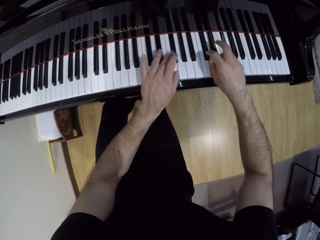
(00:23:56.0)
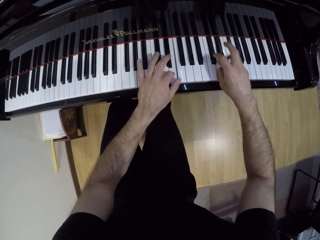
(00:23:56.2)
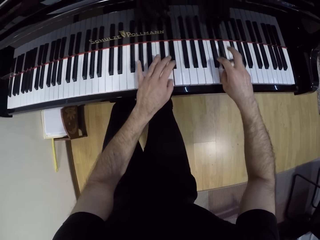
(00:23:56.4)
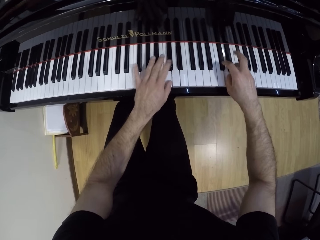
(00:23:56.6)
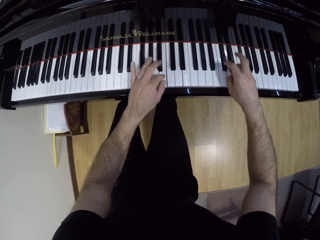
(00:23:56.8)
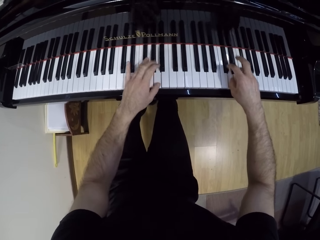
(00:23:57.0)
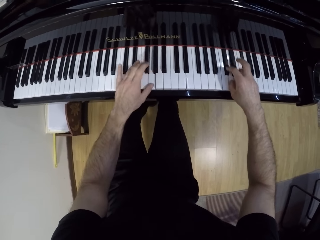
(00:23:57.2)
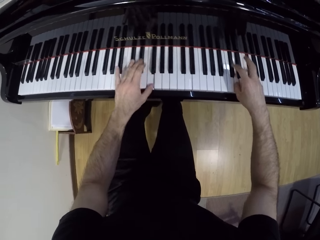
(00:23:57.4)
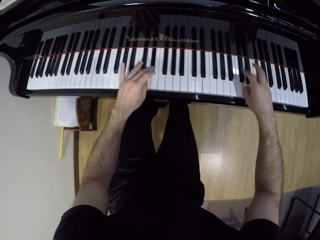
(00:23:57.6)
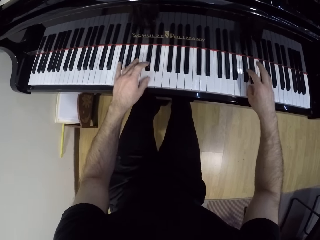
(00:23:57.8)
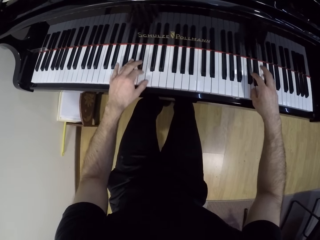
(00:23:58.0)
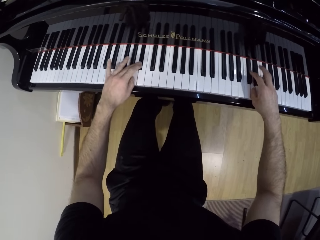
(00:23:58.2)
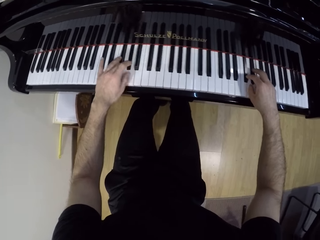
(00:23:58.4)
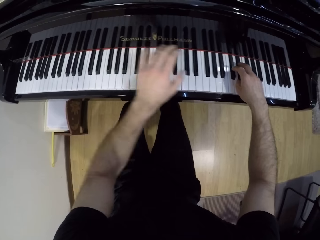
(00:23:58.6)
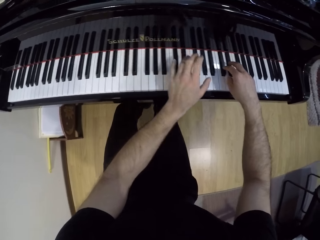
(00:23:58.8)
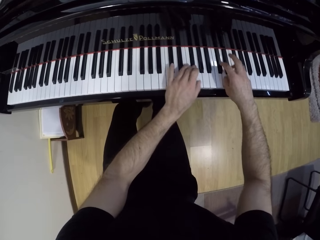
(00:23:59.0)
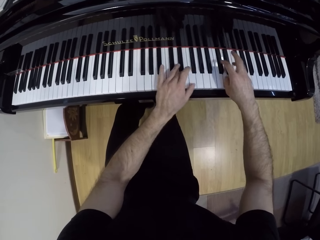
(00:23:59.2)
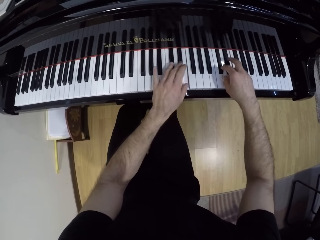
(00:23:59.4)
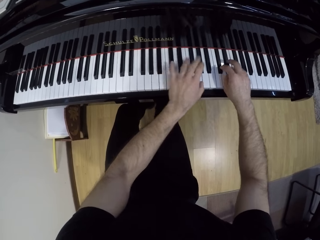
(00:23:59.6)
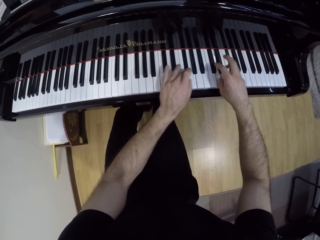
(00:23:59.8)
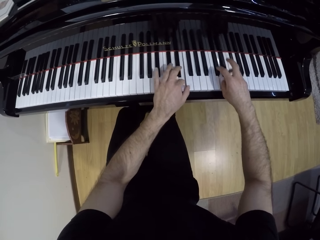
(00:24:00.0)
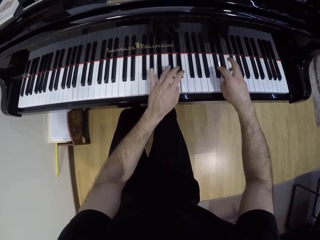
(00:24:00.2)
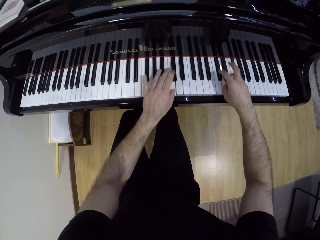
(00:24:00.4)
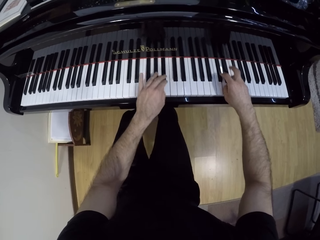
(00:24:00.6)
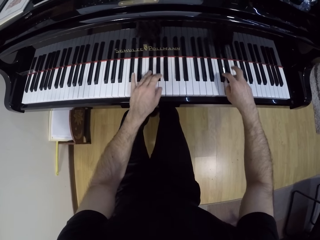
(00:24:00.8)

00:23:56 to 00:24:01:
The camera wearer plays the piano with both hands.

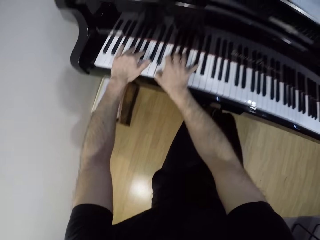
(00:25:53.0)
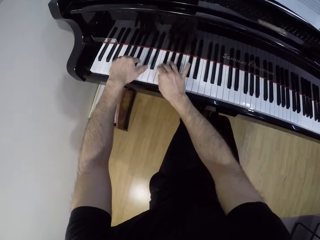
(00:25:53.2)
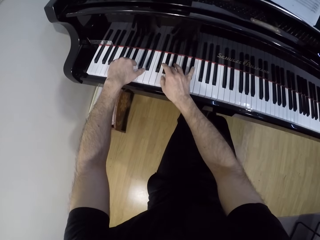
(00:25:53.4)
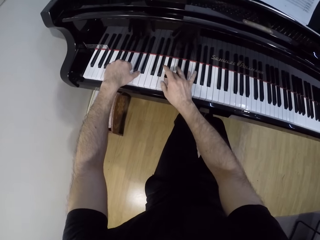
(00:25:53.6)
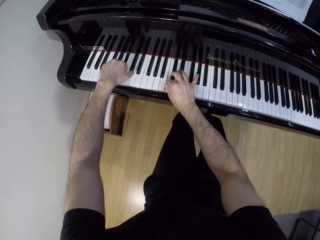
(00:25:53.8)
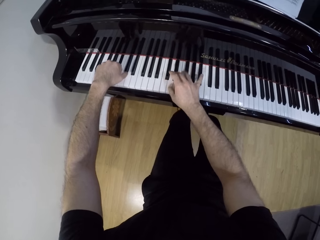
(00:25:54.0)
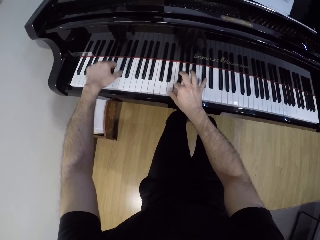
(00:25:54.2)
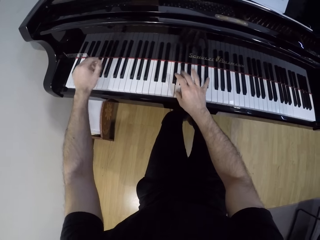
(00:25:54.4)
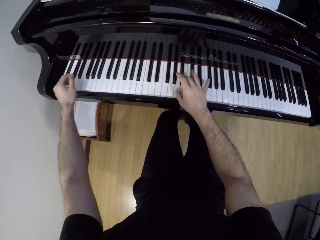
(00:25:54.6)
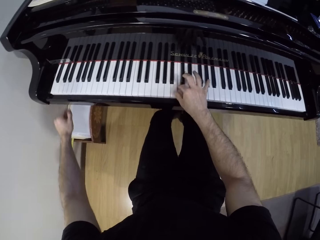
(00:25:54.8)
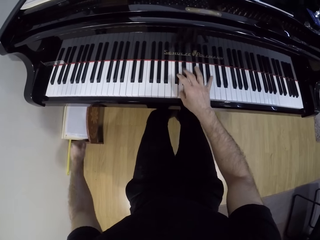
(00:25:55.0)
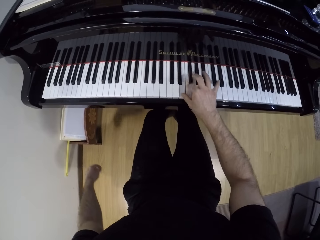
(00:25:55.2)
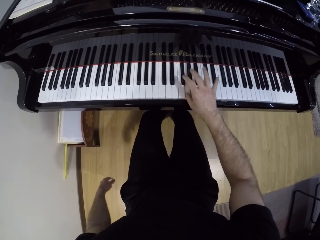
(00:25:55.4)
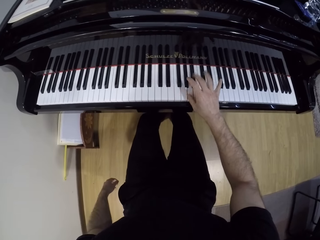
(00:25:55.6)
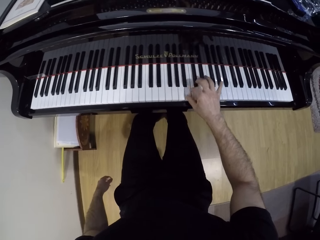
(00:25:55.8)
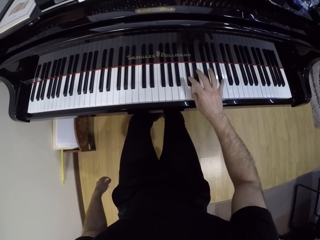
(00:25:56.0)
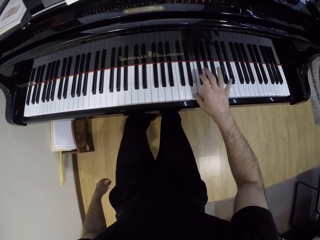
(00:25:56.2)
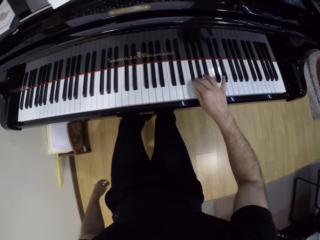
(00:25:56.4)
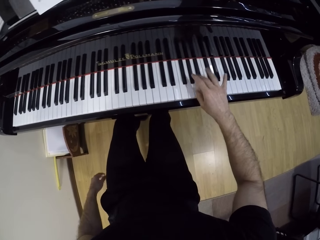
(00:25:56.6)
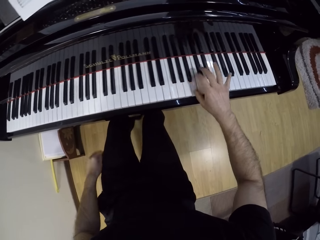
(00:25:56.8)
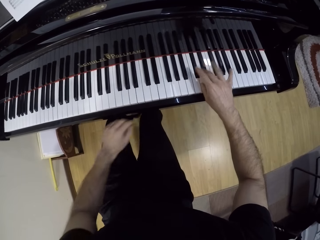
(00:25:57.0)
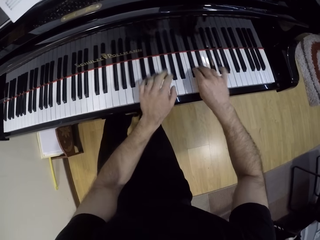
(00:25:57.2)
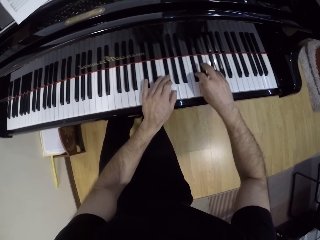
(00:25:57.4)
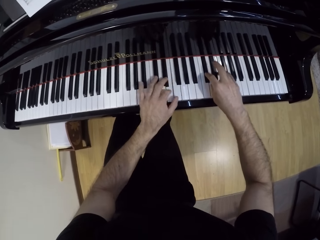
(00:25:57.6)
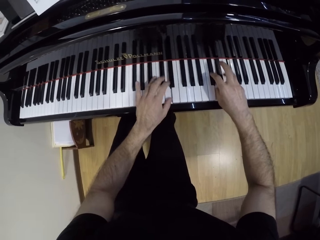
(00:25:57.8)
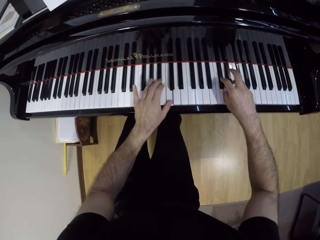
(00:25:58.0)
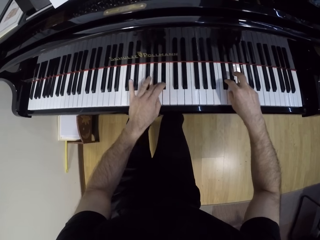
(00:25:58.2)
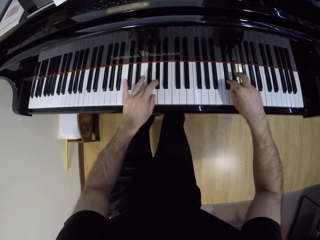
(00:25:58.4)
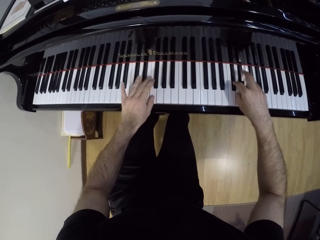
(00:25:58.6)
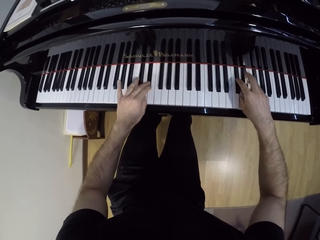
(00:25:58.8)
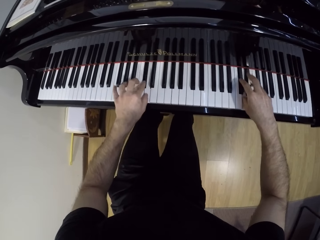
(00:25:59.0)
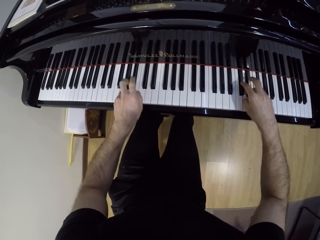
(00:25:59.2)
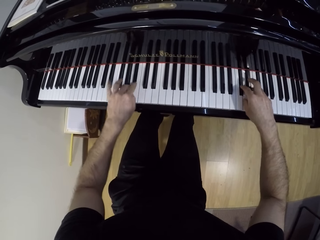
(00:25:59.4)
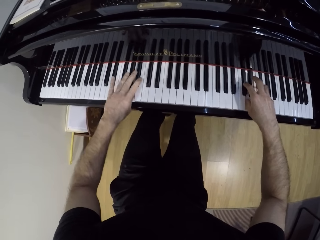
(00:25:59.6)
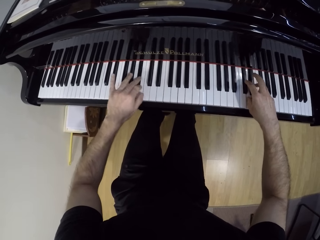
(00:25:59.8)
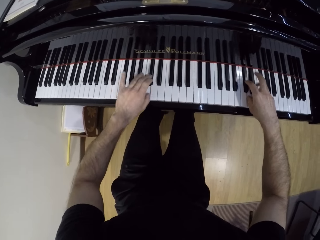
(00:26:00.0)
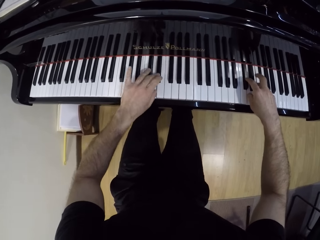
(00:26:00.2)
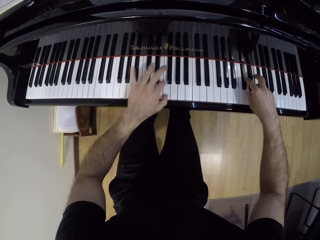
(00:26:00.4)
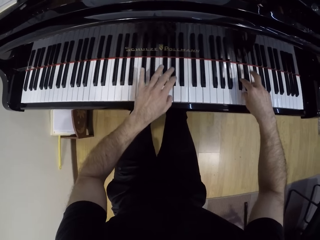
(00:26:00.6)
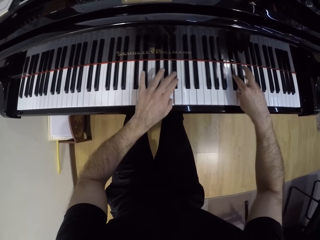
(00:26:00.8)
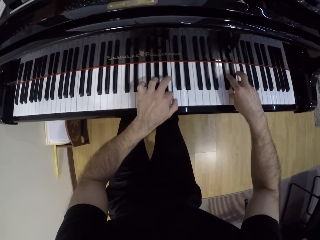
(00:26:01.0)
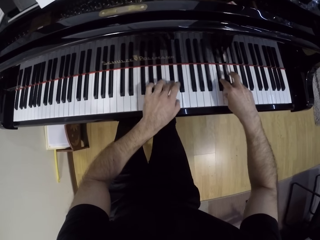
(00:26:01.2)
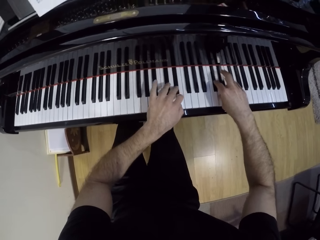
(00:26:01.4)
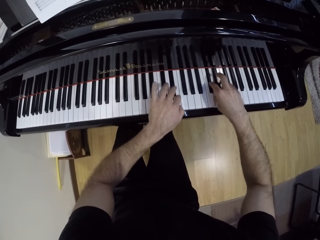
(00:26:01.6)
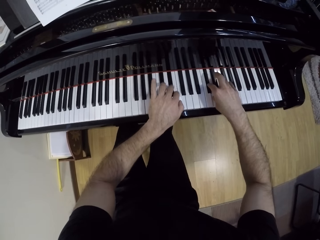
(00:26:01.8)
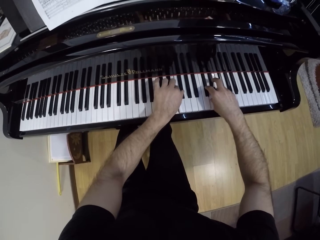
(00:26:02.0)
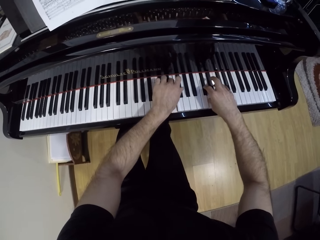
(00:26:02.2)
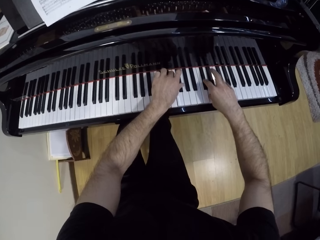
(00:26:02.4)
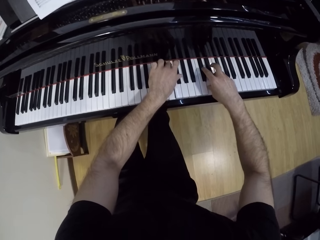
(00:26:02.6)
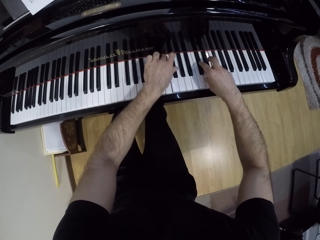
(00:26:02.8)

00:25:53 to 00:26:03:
The camera wearer plays the piano with his right hand. He plays the piano with both hands.

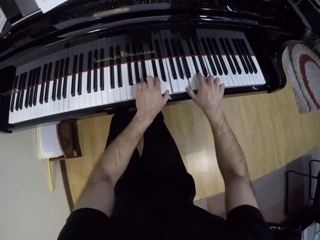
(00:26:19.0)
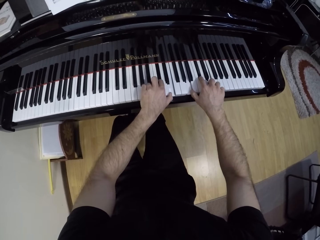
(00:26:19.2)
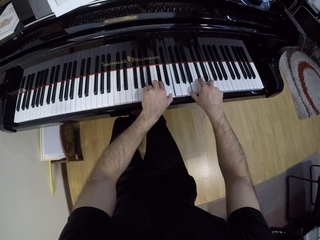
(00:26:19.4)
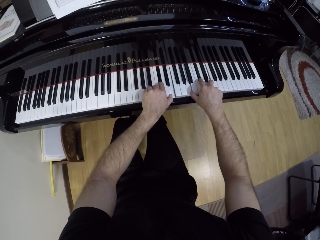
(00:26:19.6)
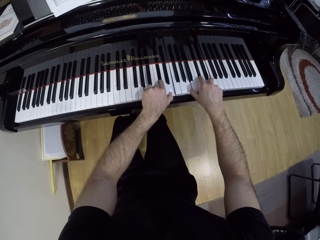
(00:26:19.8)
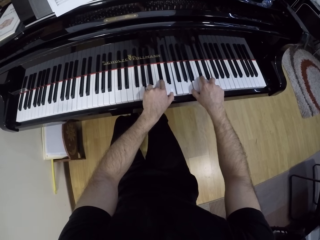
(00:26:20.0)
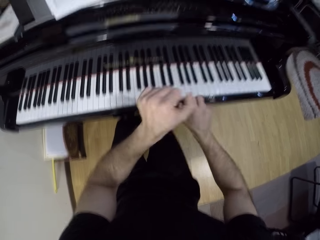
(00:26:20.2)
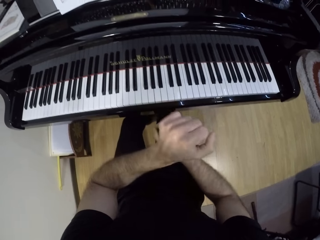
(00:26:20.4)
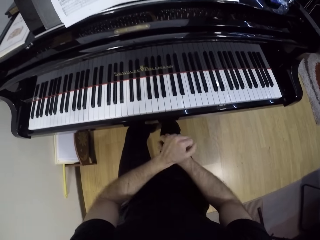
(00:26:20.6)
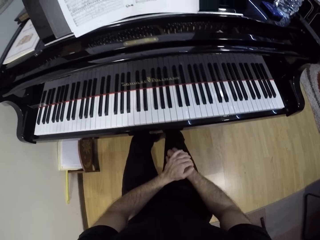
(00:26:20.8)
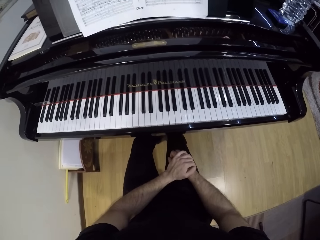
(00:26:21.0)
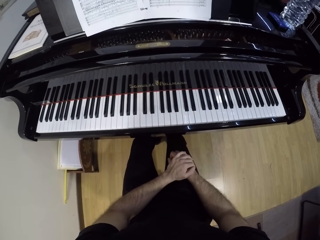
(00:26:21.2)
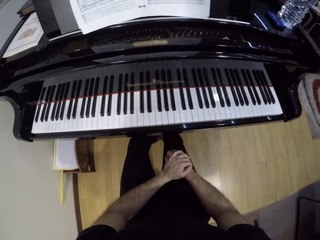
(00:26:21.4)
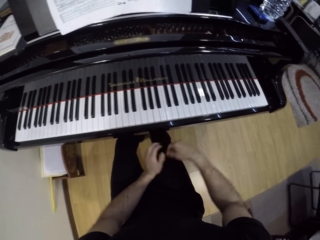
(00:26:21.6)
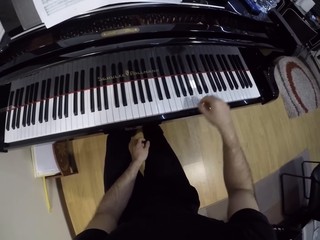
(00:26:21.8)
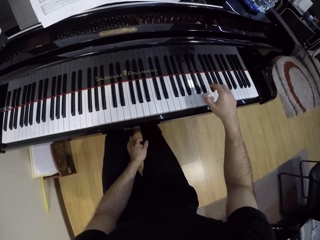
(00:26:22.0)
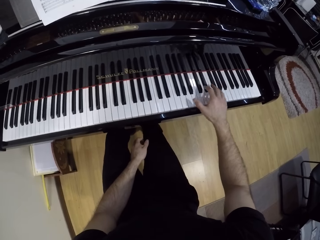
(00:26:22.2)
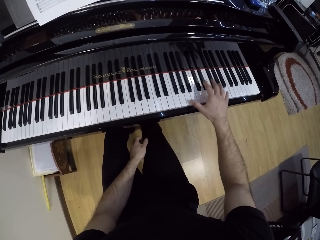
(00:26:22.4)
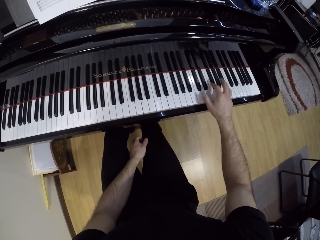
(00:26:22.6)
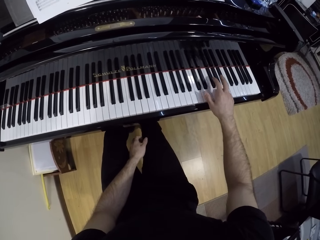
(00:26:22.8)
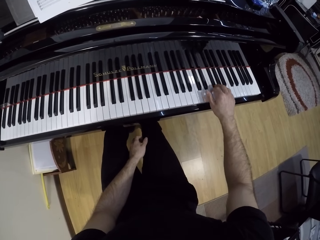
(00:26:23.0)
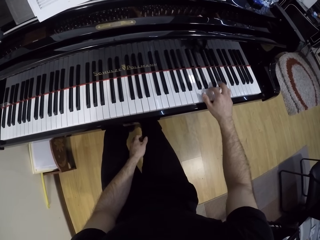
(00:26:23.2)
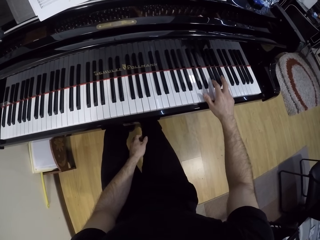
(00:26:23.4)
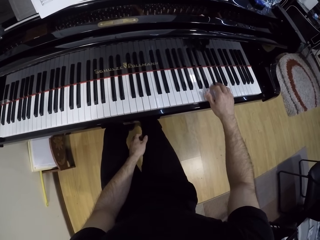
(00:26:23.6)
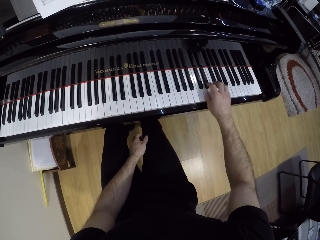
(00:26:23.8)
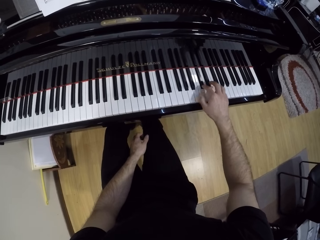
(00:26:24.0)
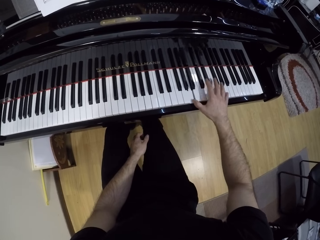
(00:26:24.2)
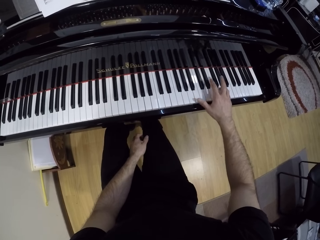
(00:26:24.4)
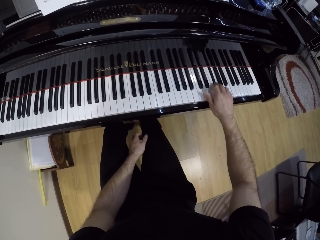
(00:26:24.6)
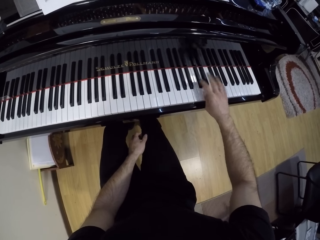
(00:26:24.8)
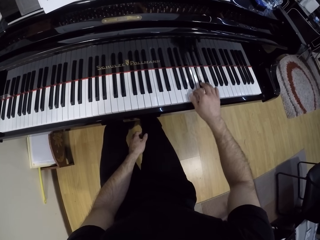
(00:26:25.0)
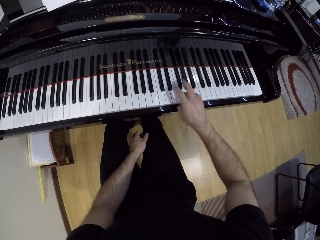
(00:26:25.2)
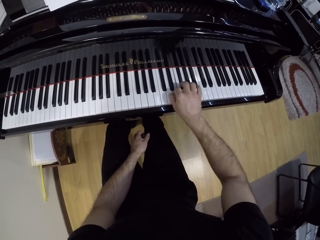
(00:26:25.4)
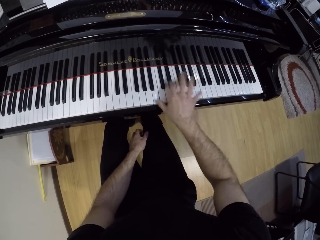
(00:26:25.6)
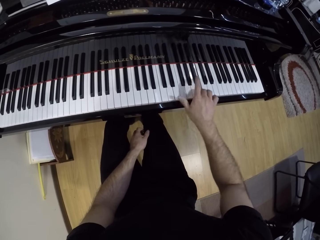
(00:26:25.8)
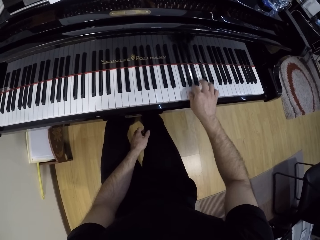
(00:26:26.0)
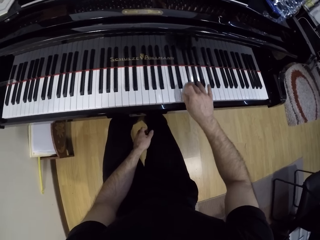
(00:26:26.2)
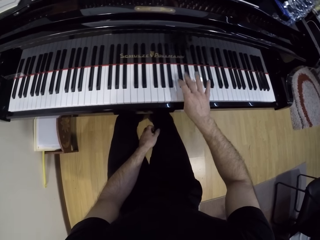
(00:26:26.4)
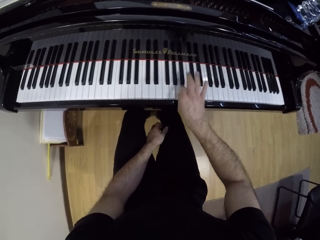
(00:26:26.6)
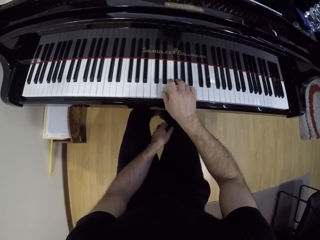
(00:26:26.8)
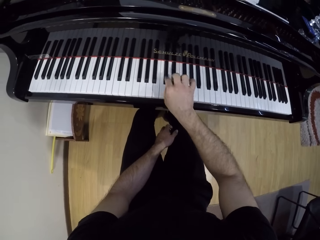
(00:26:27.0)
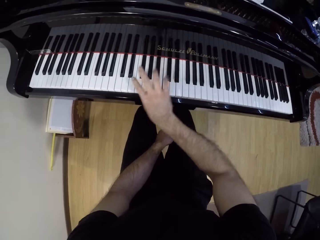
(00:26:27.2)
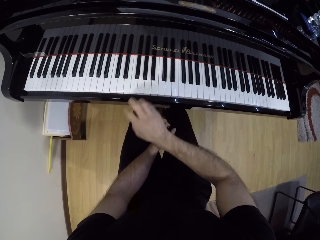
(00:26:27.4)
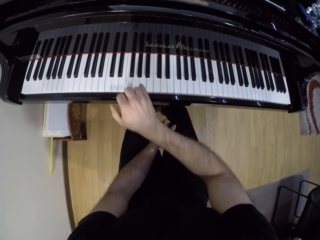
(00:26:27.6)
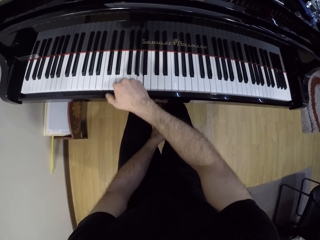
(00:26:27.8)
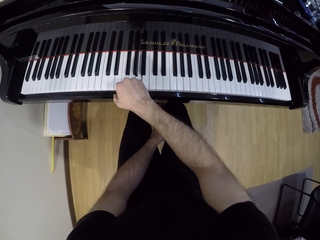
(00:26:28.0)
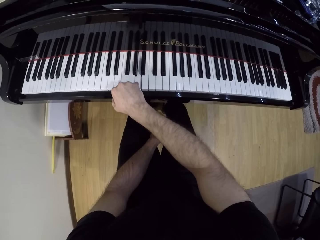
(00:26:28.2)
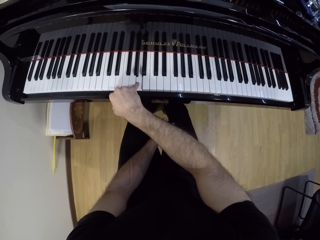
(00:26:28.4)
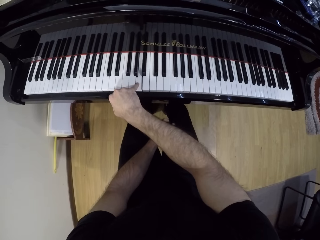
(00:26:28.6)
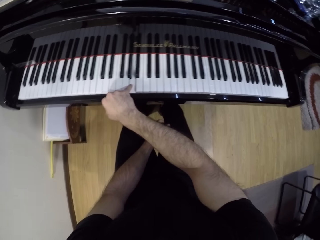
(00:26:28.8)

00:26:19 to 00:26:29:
The camera wearer places both hands on his right lap. He holds his thigh. He plays the piano with his right hand.
